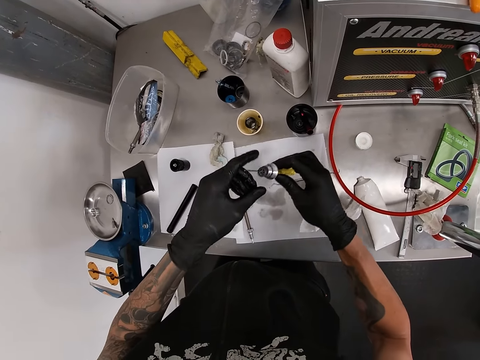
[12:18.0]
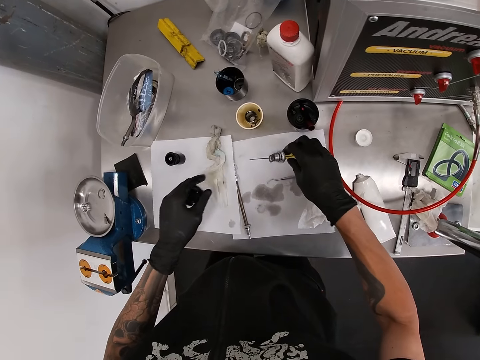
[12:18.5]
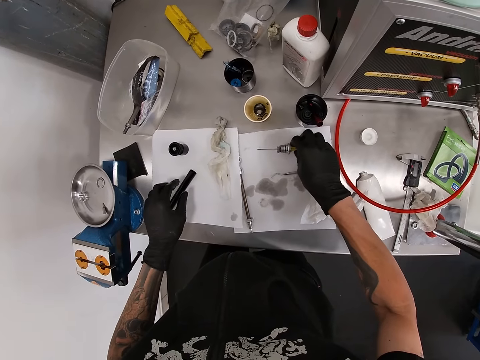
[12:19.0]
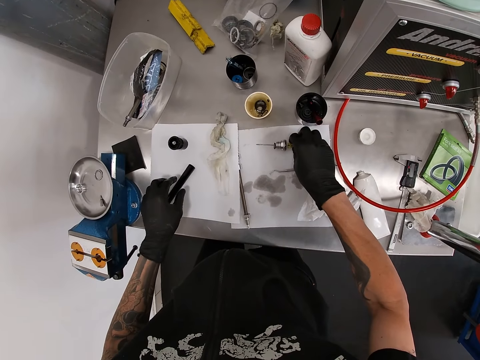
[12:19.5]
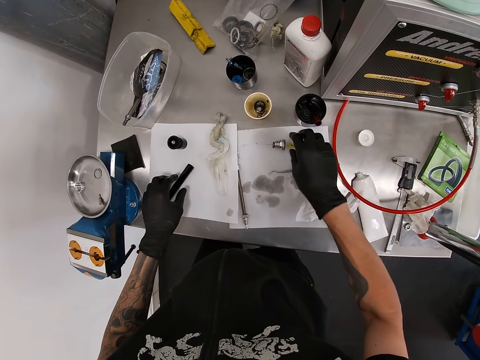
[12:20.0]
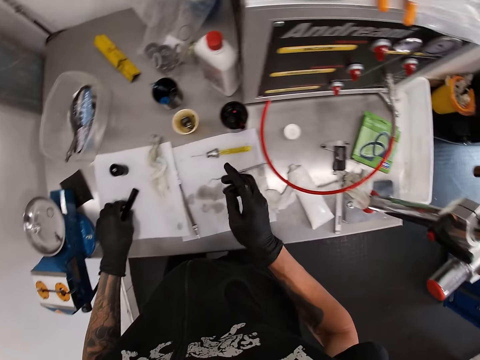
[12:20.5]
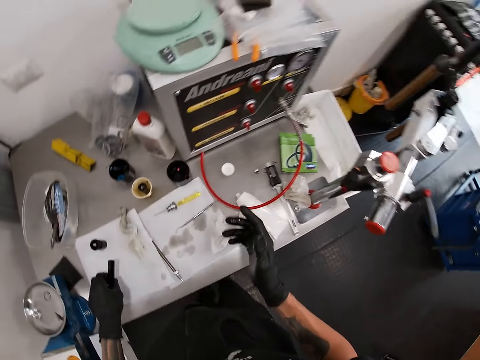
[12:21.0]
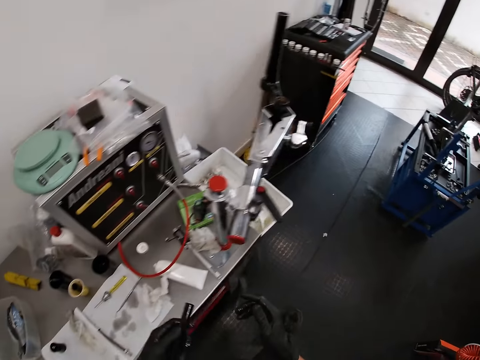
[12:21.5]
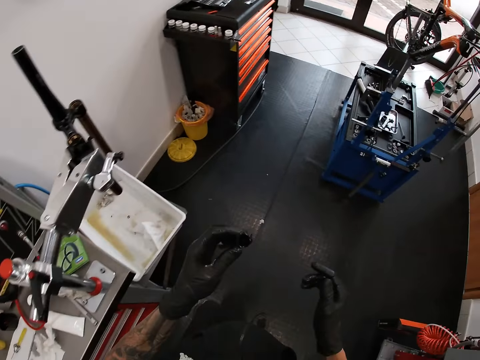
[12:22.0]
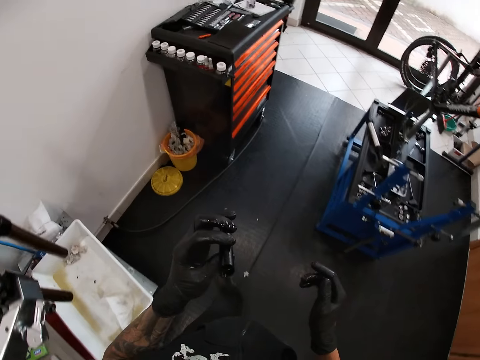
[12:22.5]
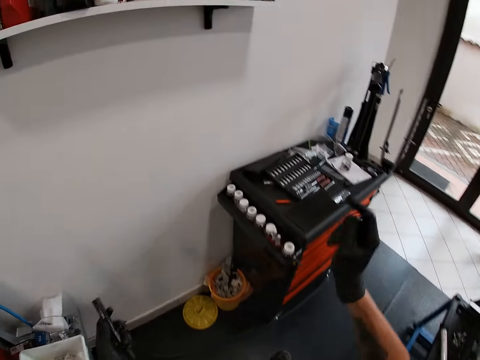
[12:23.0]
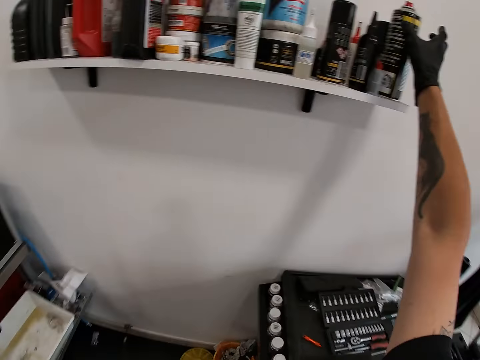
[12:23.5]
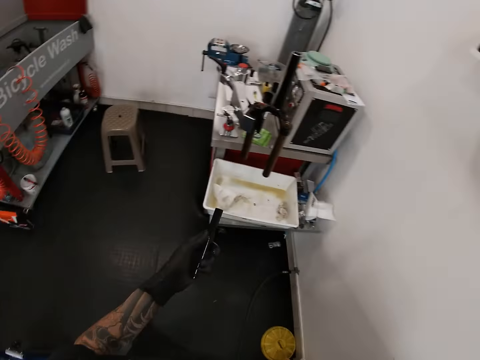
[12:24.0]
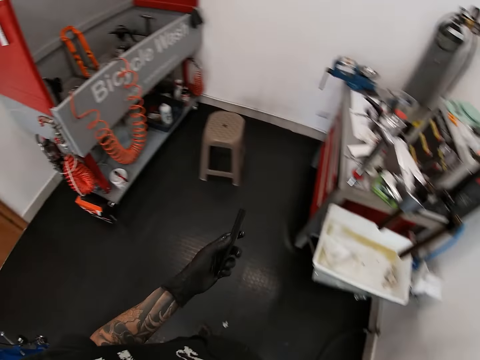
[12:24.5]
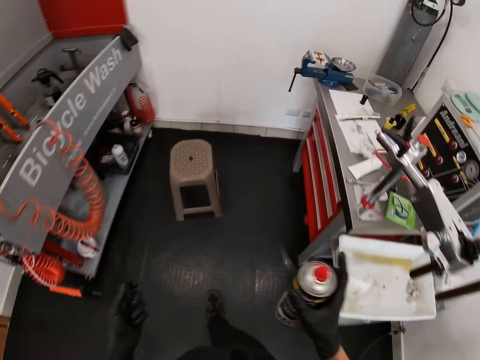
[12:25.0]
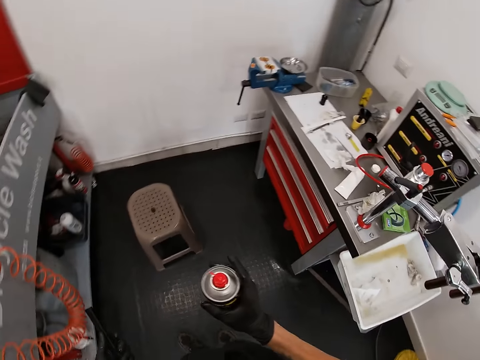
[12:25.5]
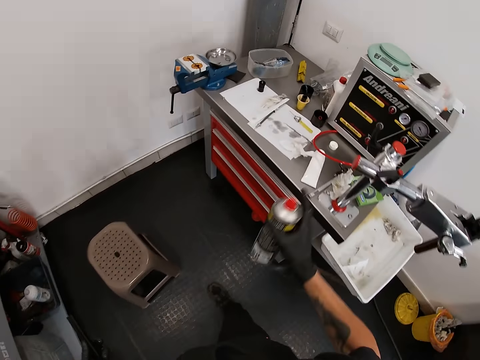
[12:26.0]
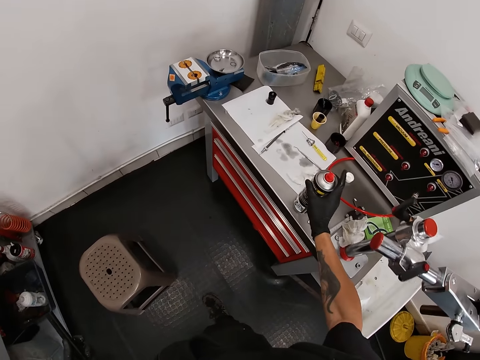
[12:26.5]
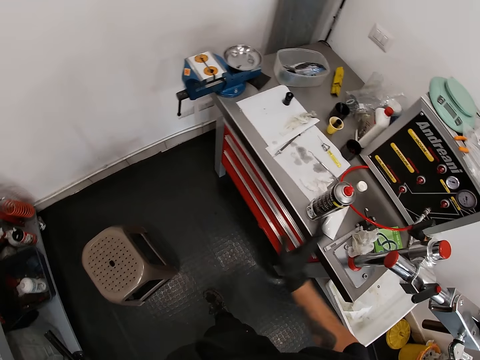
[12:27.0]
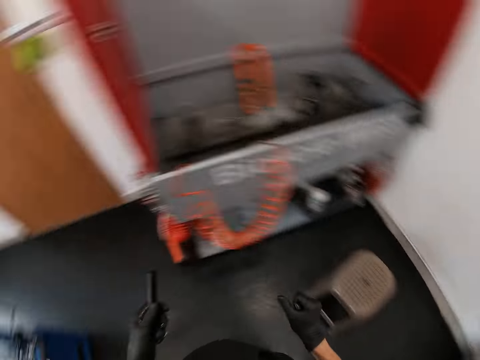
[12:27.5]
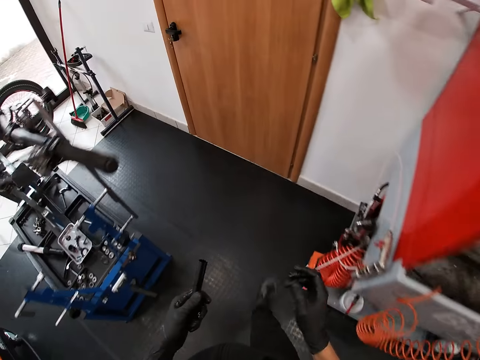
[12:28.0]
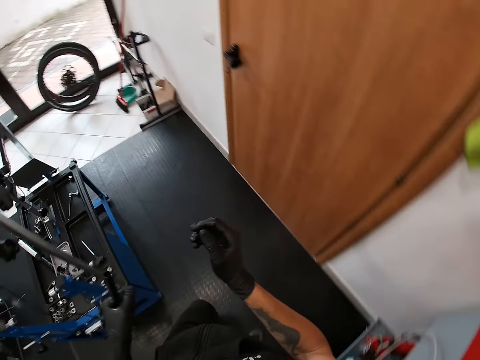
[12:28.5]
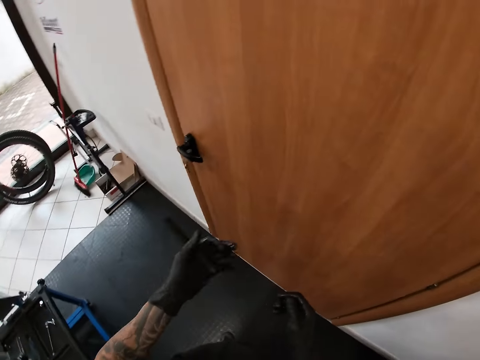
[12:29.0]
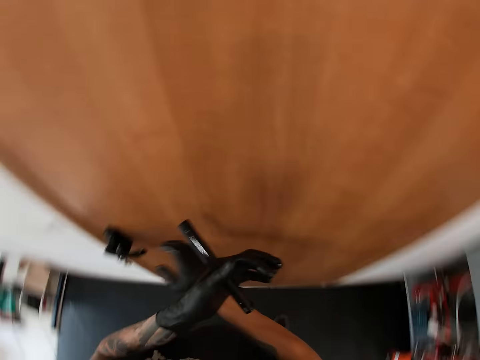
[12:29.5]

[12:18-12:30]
The camera wearer drops the screwdriver on the paper towel. He lifts the body of the dropper post on the workbench with his left hand. He walks around a garage. He lifts a can from a shelf with his right gloved hand. He walks around the garage. He drops the can in his right gloved hand on the workbench. He walks around the garage.

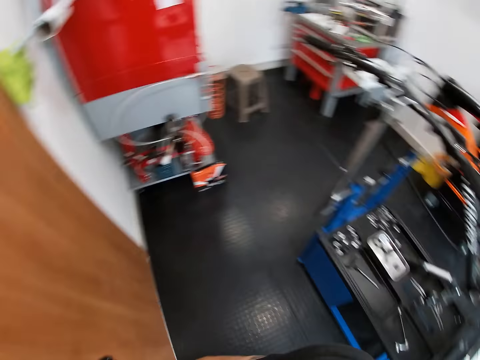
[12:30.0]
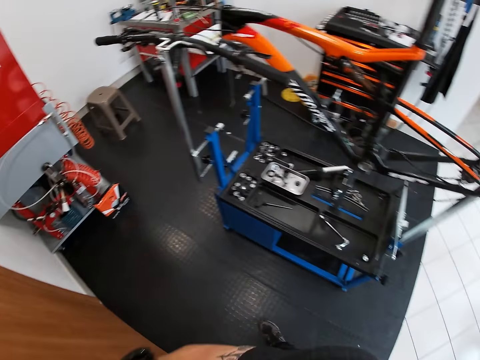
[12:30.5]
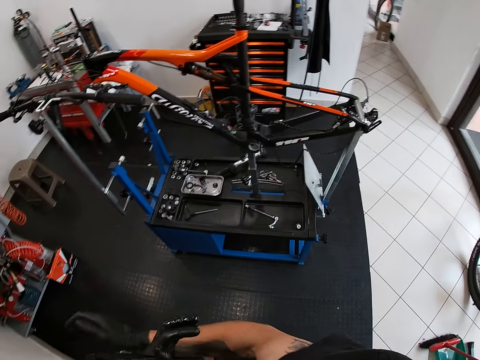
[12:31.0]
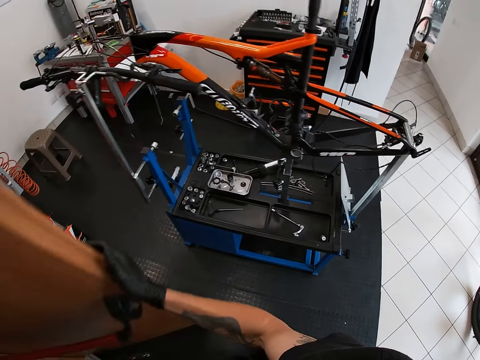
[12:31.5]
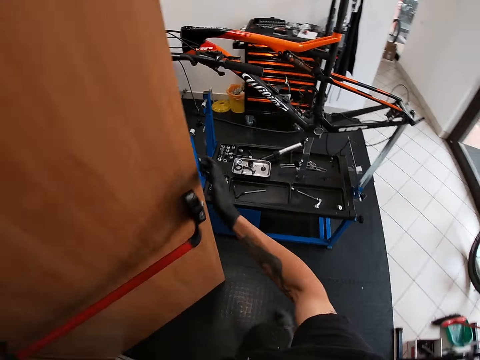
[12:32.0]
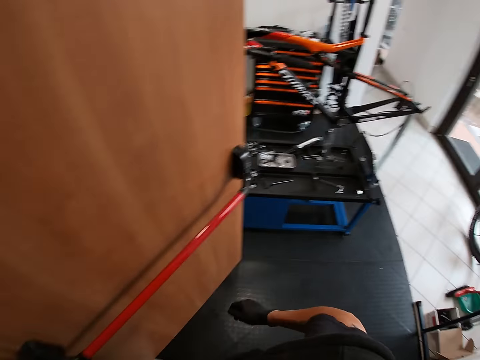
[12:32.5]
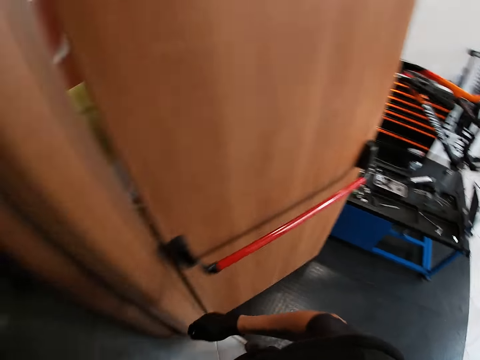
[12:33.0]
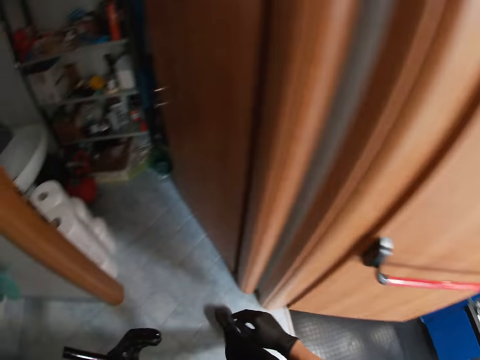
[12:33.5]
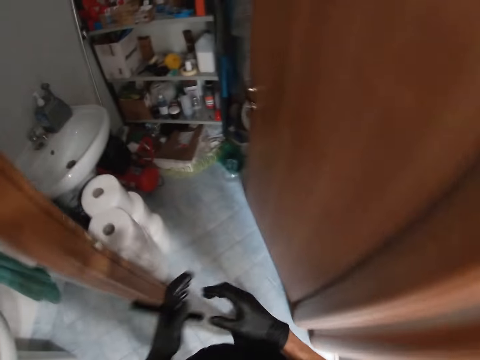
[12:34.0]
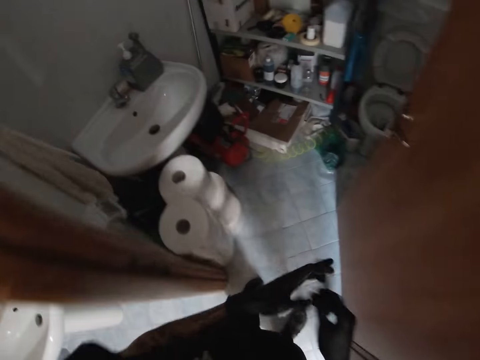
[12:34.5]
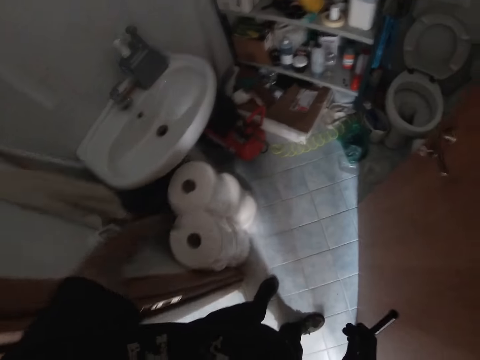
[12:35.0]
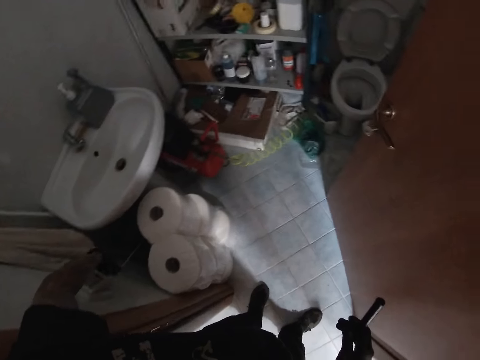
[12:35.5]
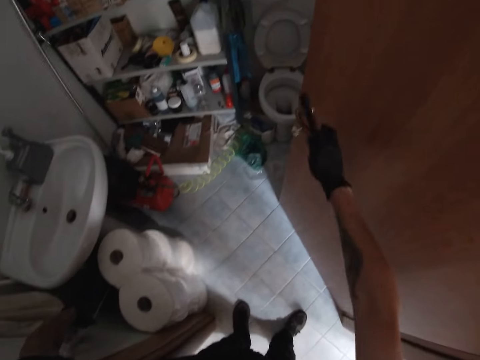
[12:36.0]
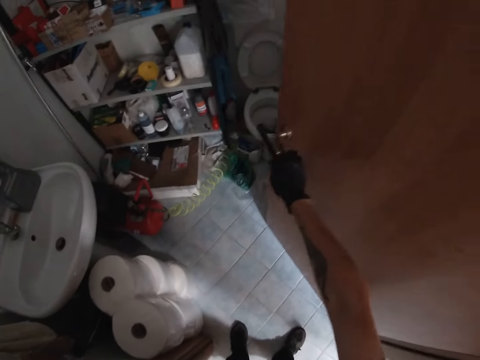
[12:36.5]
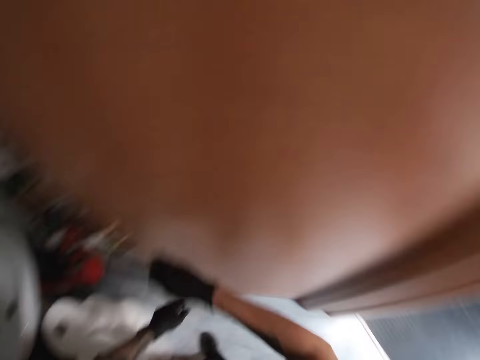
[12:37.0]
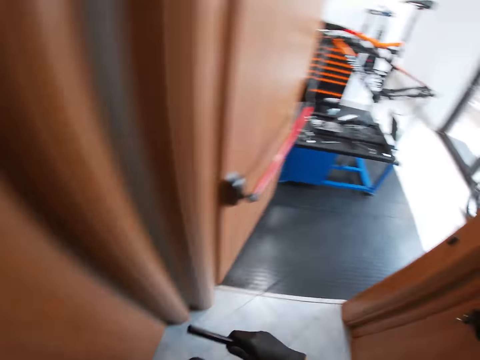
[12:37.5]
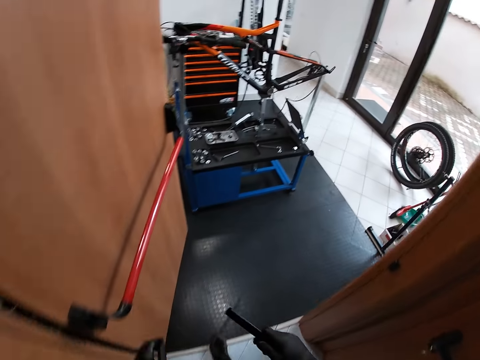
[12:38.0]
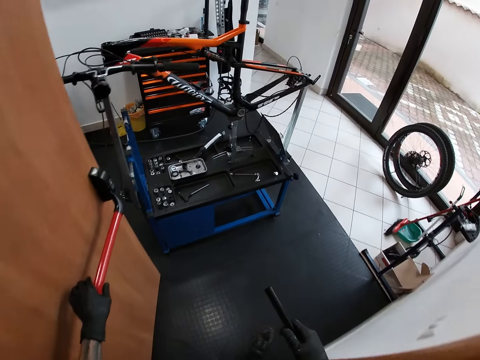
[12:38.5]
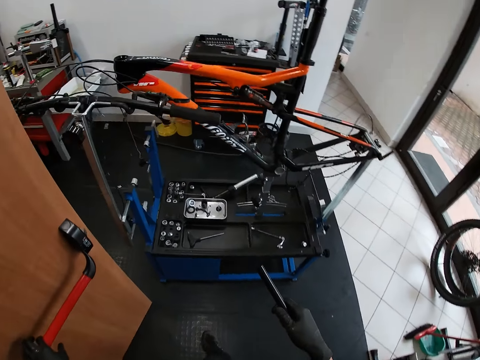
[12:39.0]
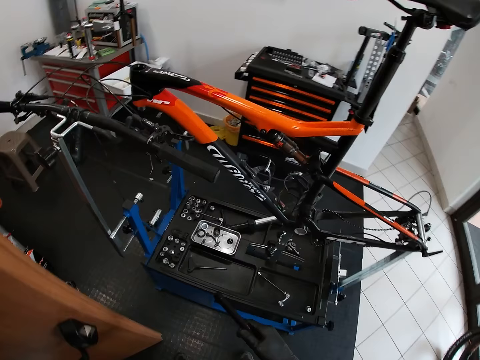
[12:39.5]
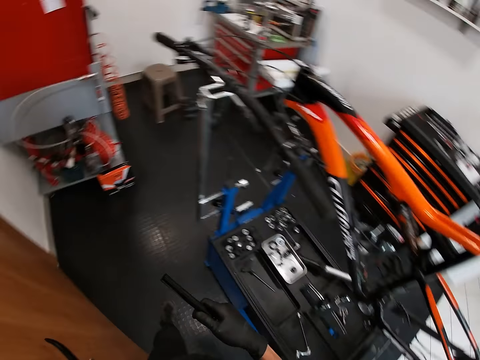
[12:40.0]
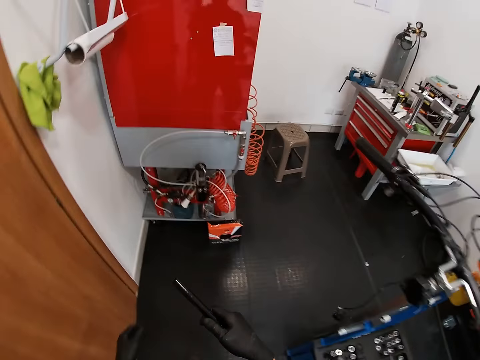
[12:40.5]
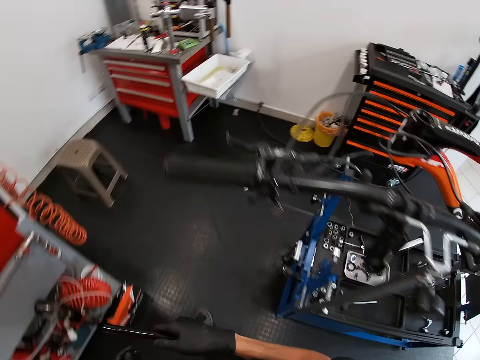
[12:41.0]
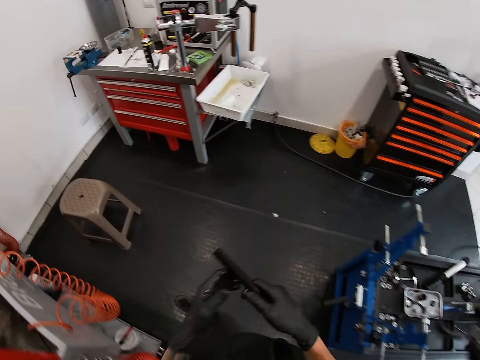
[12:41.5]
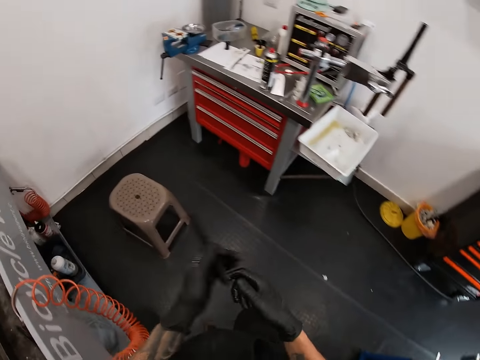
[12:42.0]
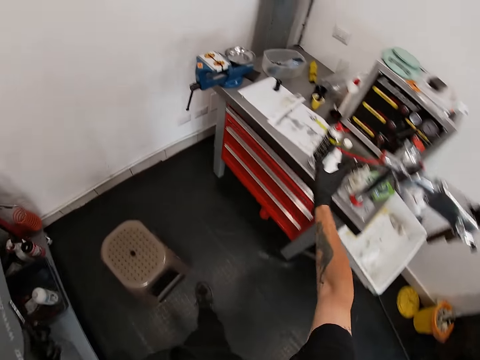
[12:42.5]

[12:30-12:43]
The camera wearer opens a door with his right gloved hand. He walks into a restroom. He turns on an electrical switch with his left hand. He closes the door with his right gloved hand. He walks into the workshop. He closes the door with his left gloved hand. He walks around a garage.

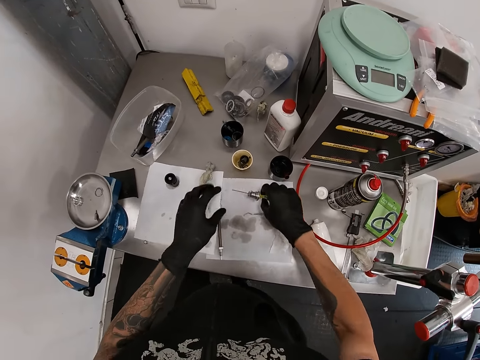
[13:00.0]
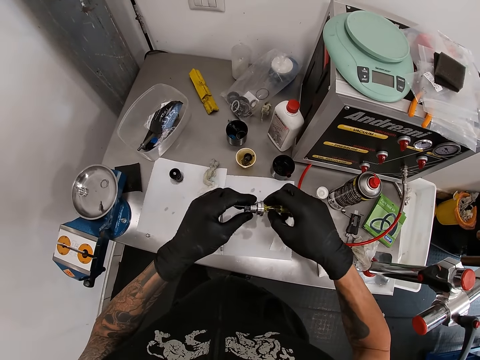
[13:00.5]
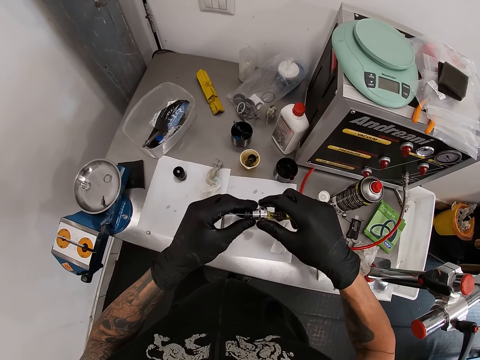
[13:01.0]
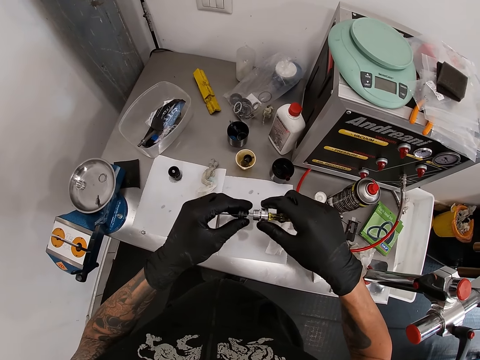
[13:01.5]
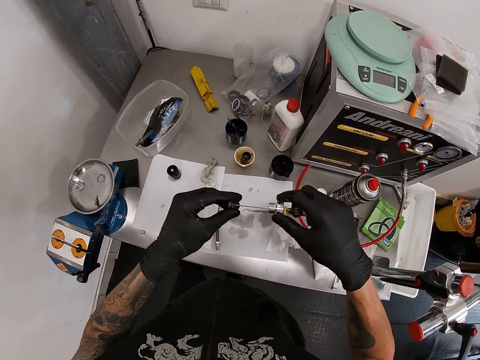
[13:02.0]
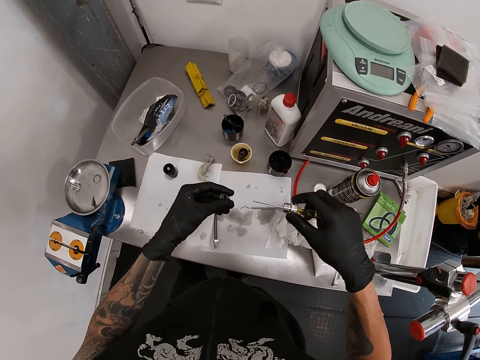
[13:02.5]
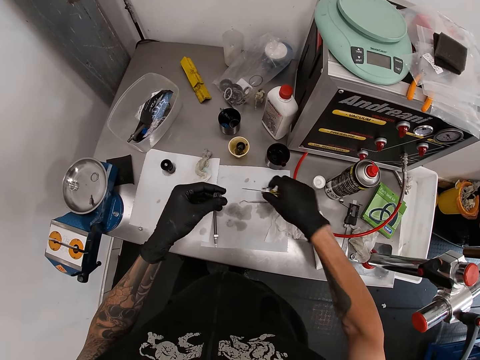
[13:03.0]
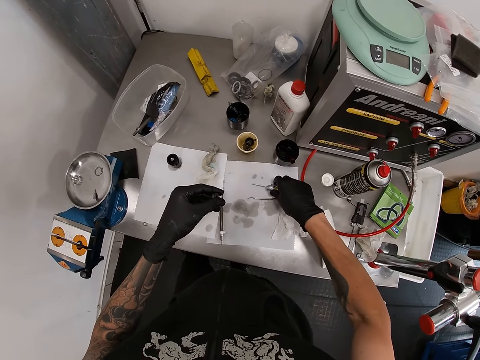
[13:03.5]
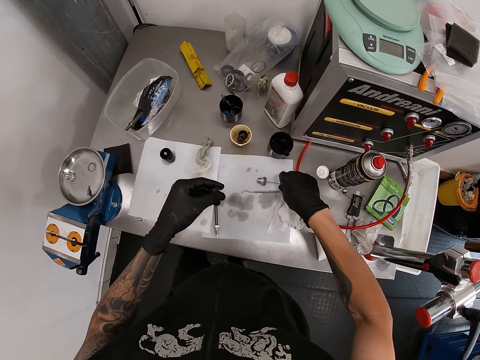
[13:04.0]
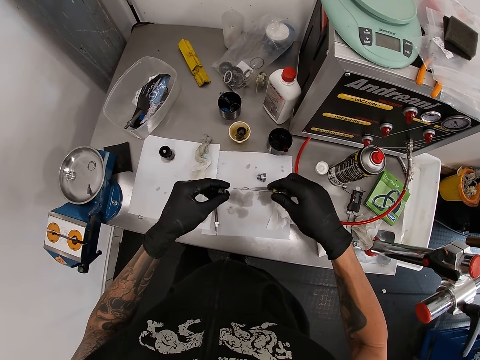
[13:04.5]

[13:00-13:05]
The camera wearer lifts the screwdriver on the paper towel with his right gloved hand. He removes the washers on the screwdriver with his left gloved hand. He adjusts a nut on the screwdriver. He drops the nut on the screwdriver on the paper towel with his right gloved hand.
